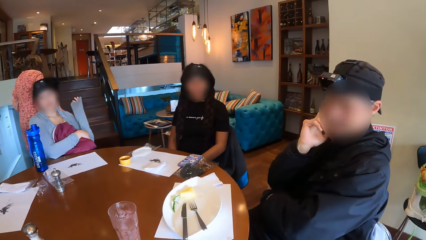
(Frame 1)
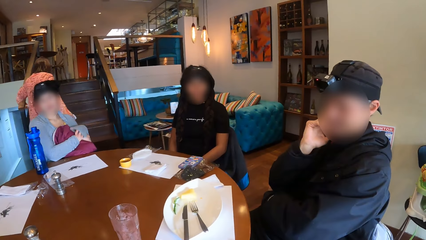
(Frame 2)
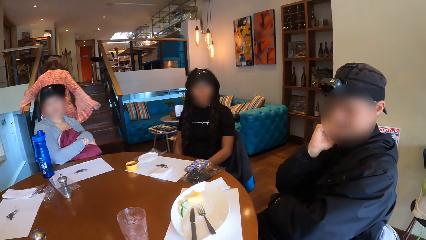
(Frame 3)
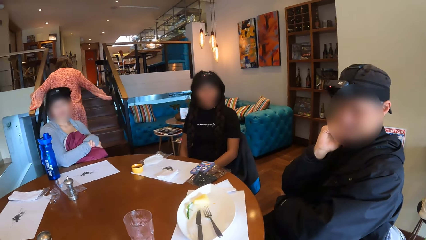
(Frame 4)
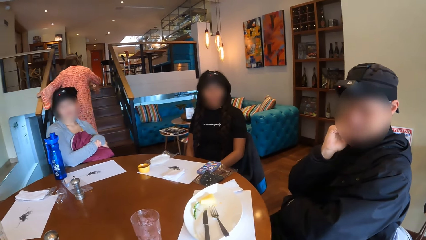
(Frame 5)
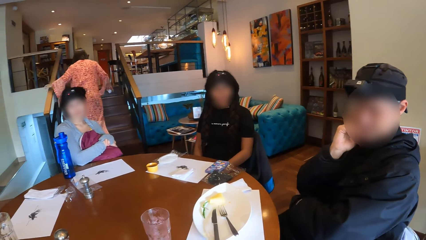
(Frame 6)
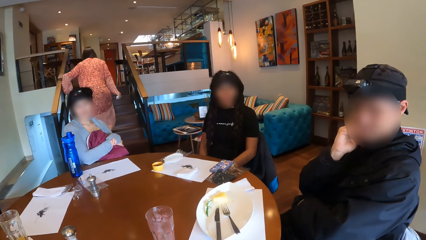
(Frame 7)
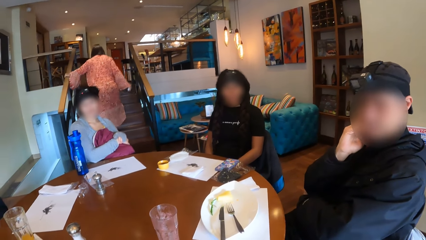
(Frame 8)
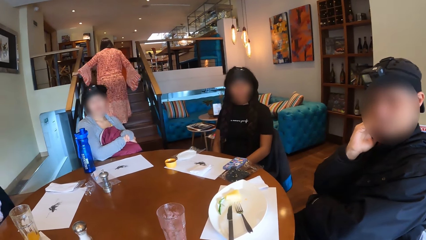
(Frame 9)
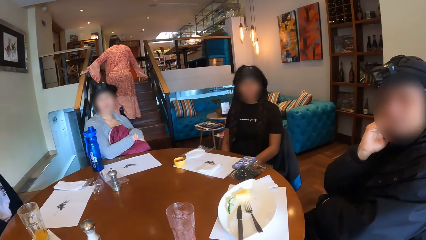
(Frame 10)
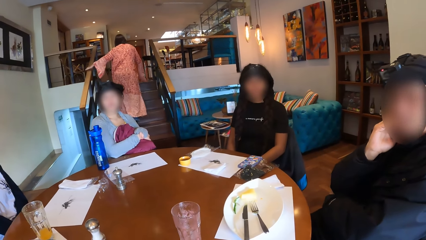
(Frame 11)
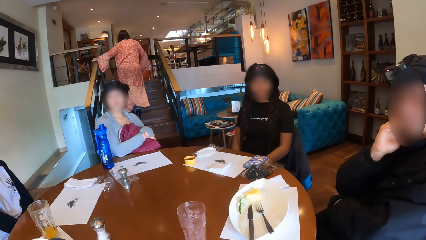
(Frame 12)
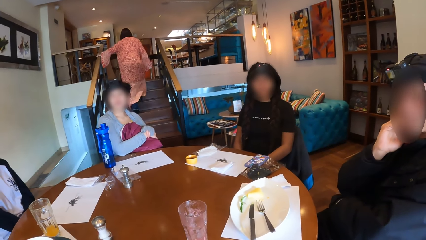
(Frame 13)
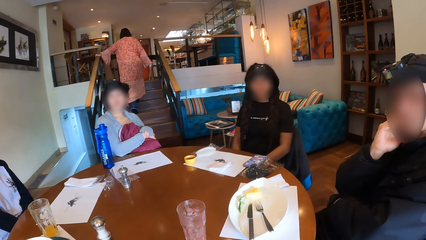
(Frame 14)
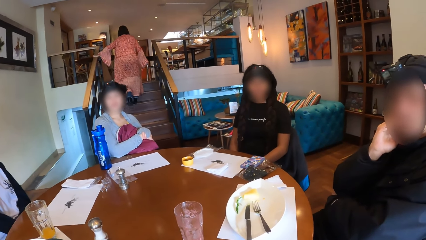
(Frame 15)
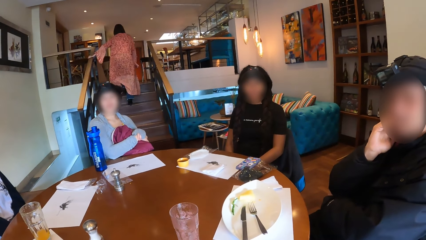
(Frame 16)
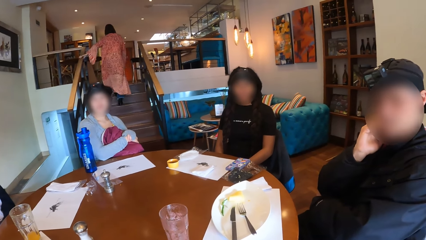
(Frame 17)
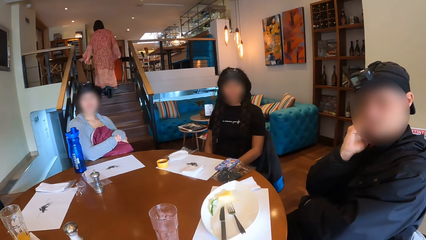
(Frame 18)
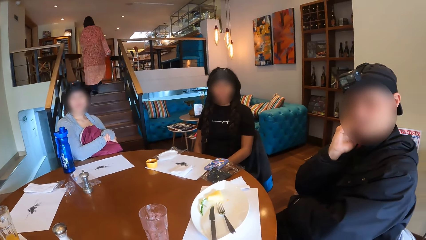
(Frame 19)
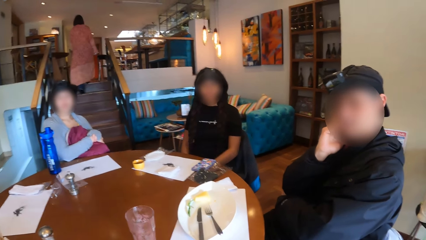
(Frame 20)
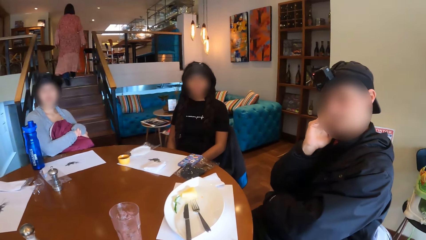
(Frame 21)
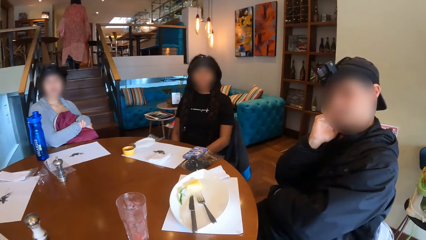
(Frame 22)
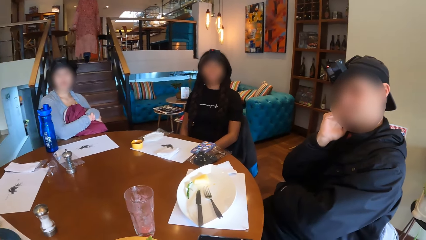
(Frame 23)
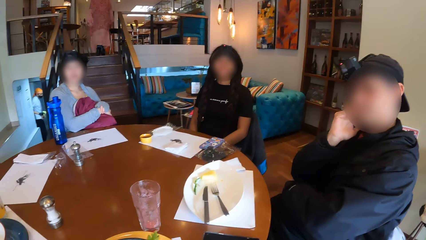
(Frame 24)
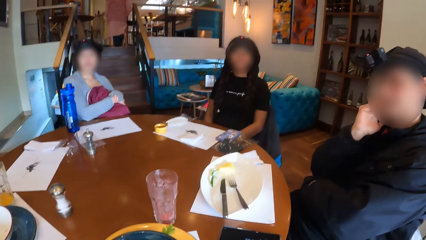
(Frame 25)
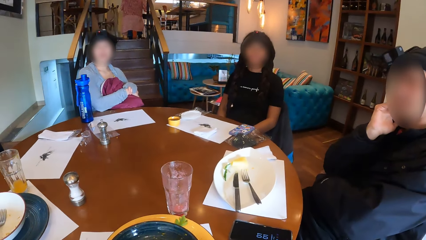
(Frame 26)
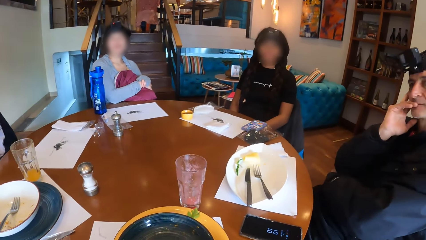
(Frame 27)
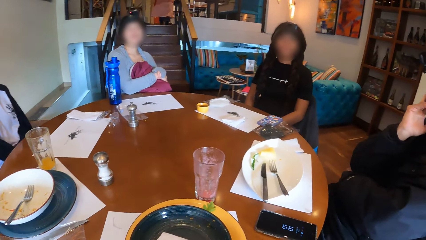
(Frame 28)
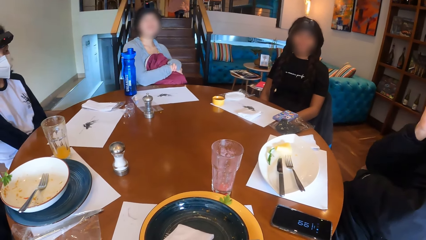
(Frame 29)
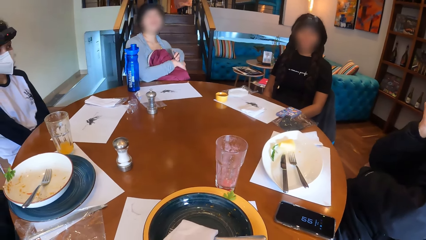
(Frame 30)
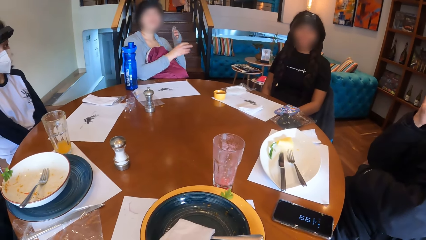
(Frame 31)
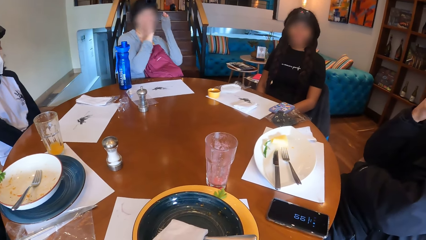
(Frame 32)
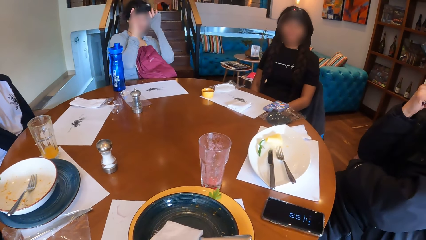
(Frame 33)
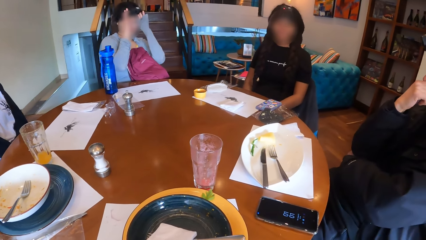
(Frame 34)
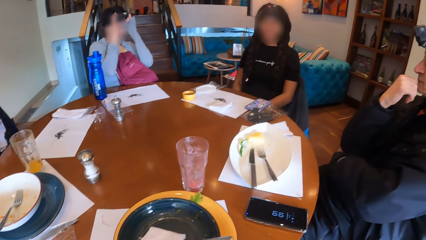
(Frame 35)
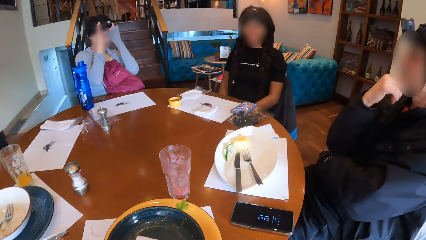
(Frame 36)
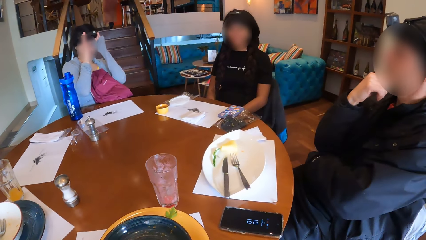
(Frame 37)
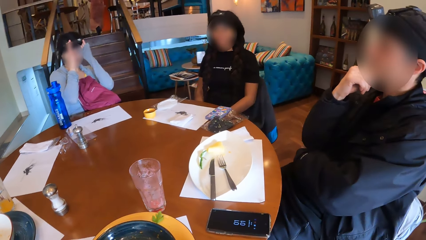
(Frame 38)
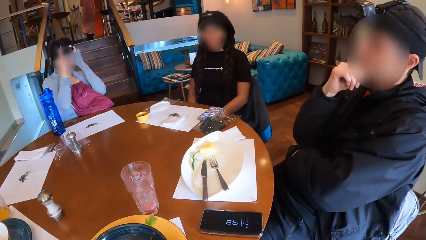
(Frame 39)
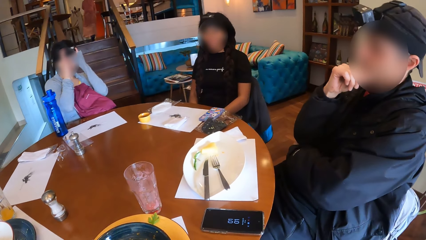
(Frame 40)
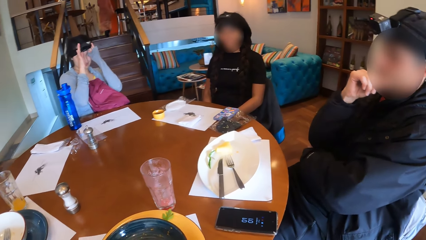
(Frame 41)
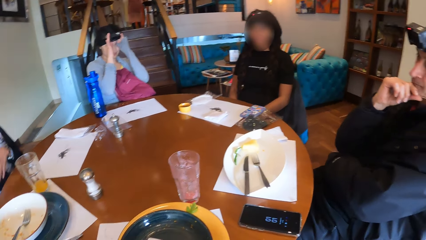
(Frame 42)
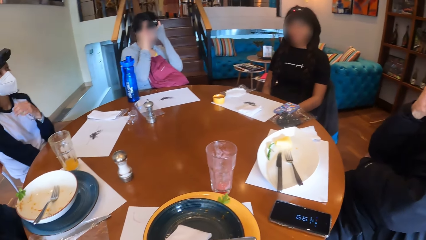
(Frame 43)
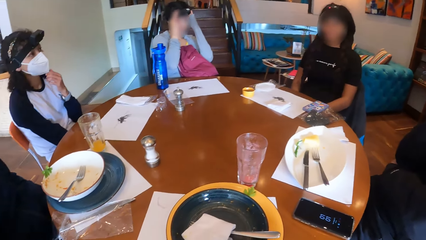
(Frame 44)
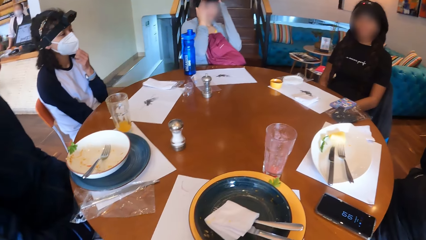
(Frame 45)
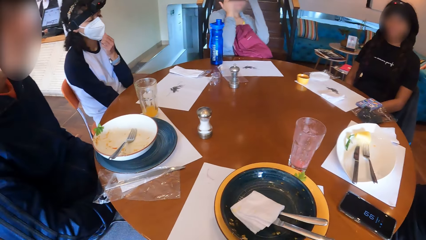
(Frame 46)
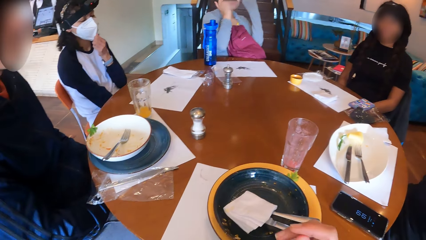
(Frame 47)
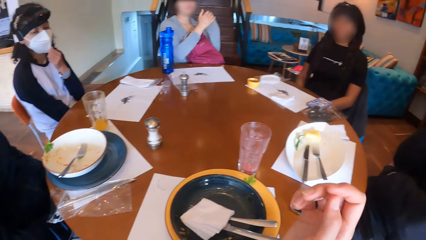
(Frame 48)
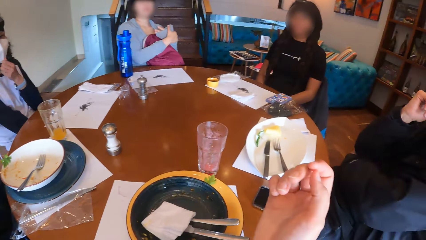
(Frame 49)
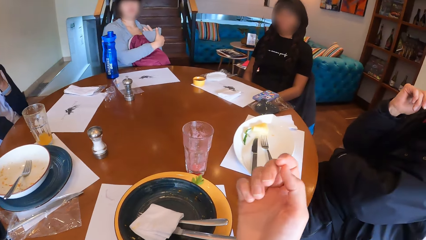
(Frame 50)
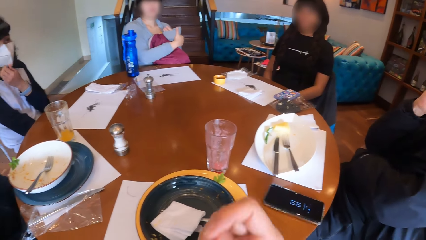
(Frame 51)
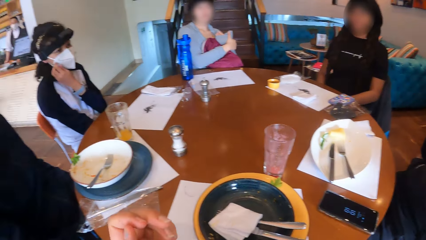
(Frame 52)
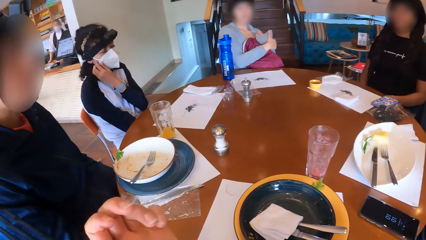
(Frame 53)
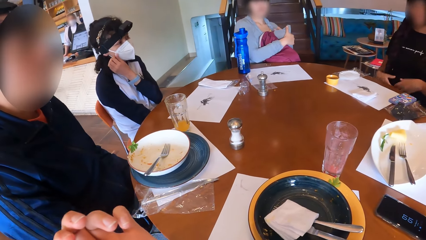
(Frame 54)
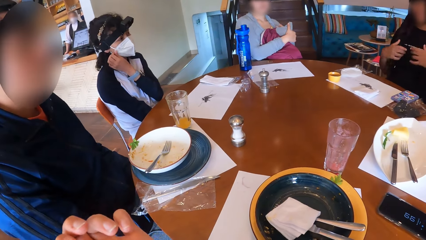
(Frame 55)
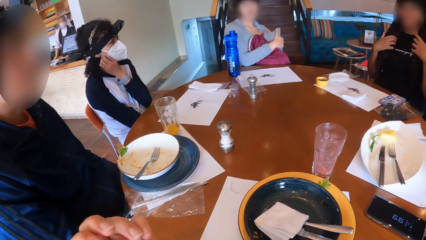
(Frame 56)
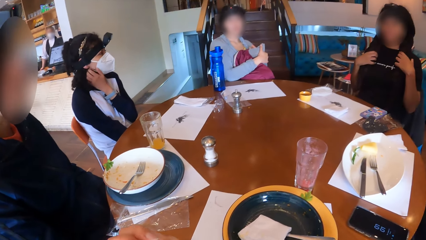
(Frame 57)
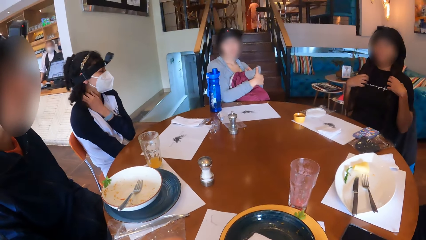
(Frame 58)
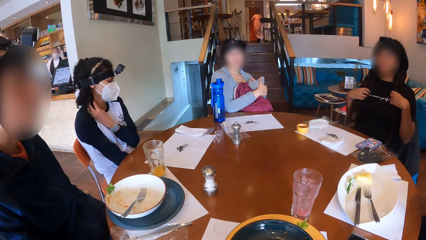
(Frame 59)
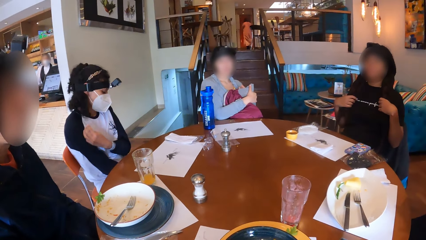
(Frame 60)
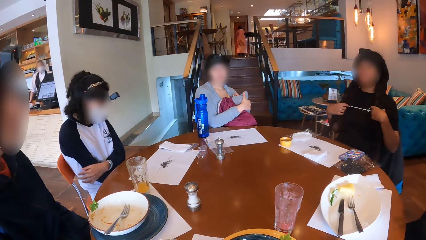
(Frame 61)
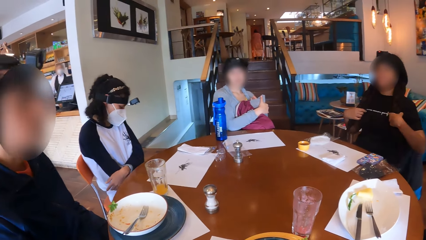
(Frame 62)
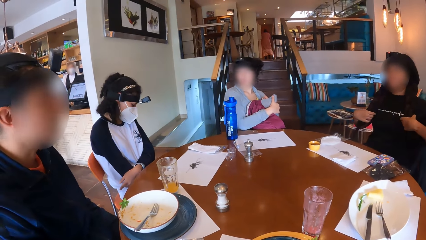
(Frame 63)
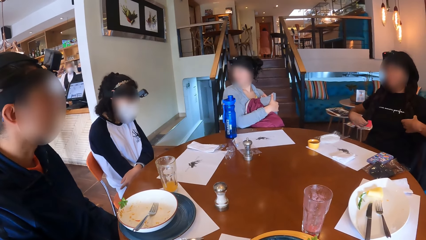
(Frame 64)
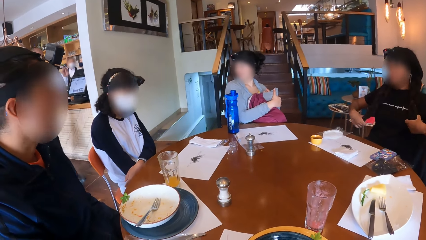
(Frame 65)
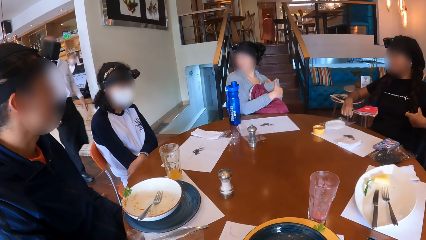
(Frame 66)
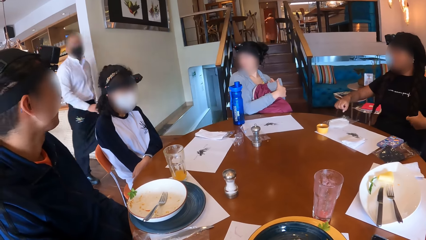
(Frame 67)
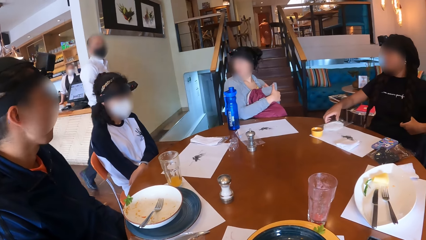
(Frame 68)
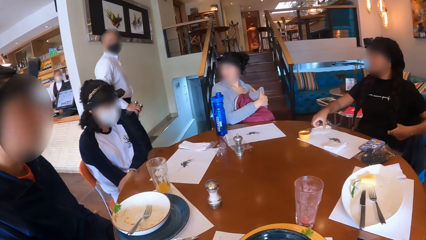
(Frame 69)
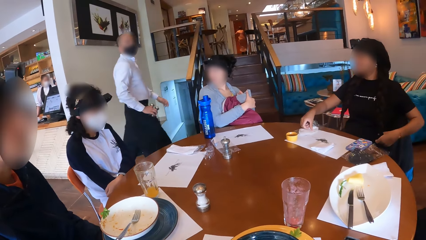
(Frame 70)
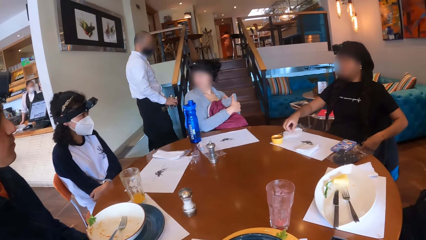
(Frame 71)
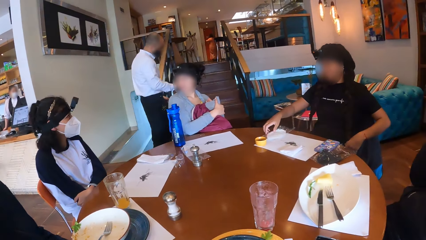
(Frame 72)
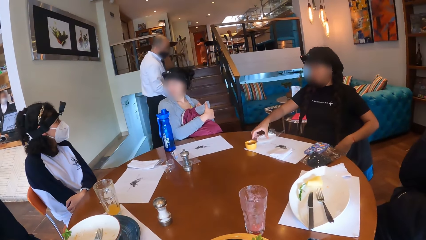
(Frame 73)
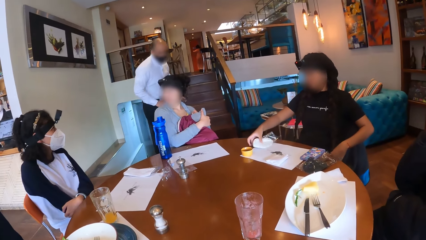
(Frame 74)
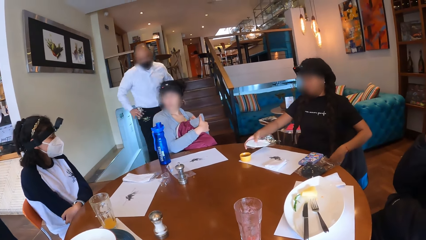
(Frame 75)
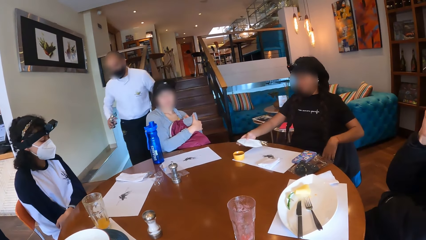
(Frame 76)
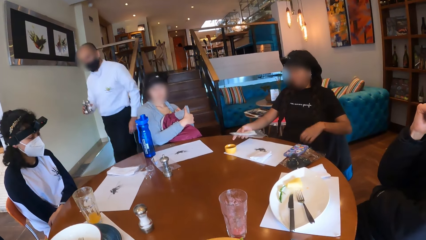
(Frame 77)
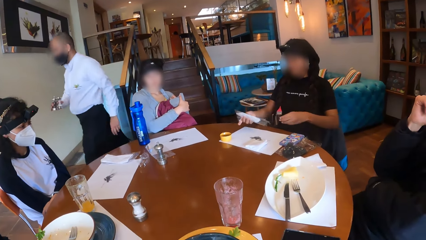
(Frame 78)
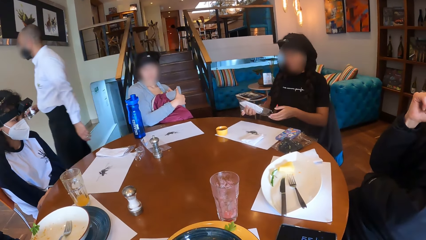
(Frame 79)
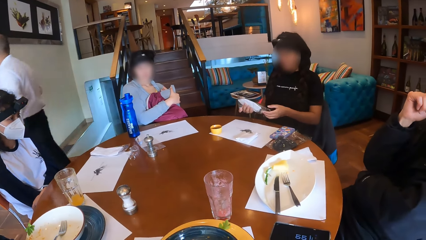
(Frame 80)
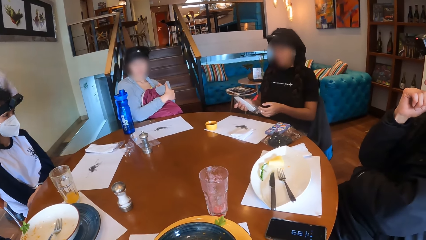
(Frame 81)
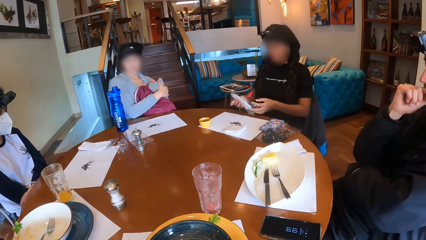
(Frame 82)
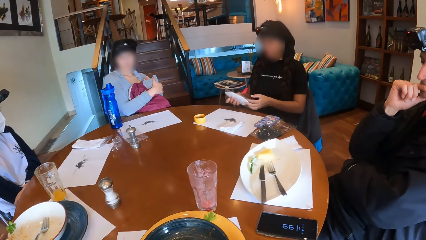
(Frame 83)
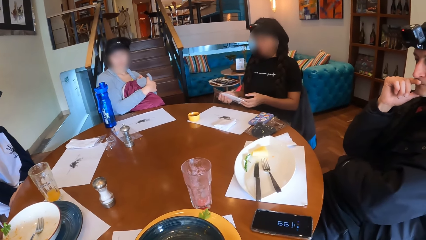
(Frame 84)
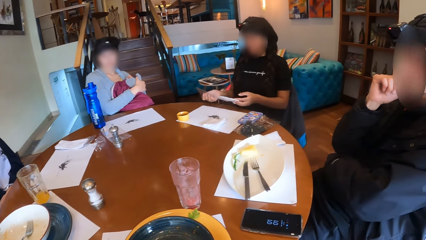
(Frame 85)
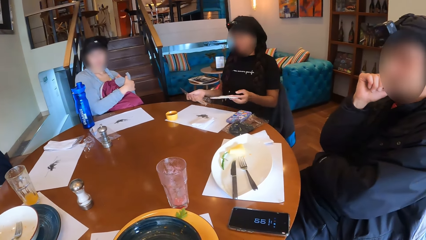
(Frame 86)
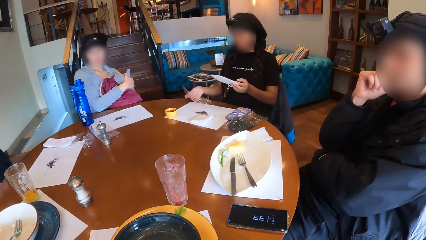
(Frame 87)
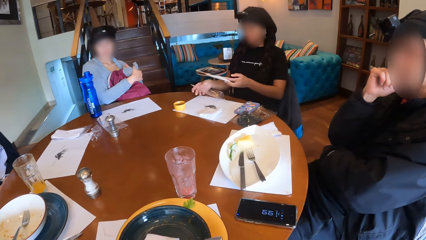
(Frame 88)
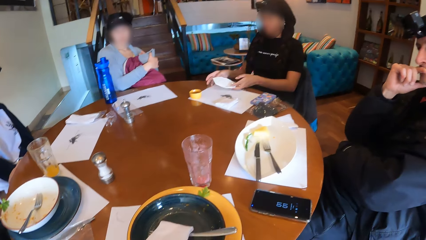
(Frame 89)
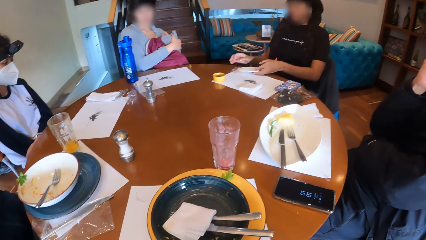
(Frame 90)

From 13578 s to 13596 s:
The woman walks up the staircase and places her left hand on the staircase rail. The camera wearer looks around the room. Another woman adjusts a camera on her head with her hands and touches her hair. Another woman adjusts the face mask on her face with her left hand. The camera wearer looks around the room. Another woman touches her hair with her hands. A waiter walks towards the staircase. The woman picks a cellophane from the table with her right hand. The waiter walks away from the staircase. The woman touches a pack of serviettes and picks out a face mask from the cellophane with her left hand.
